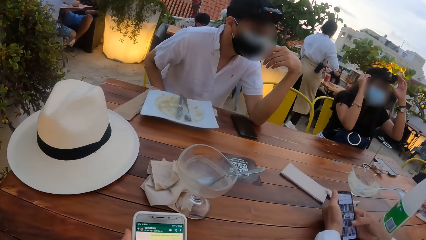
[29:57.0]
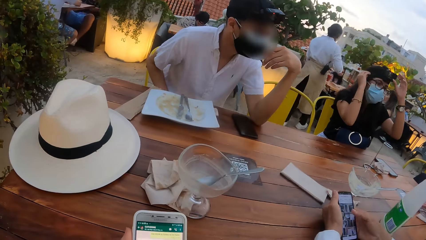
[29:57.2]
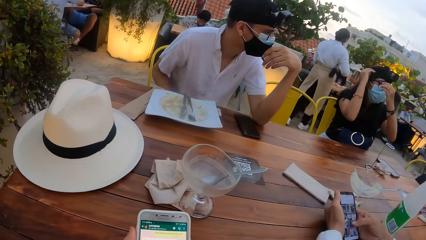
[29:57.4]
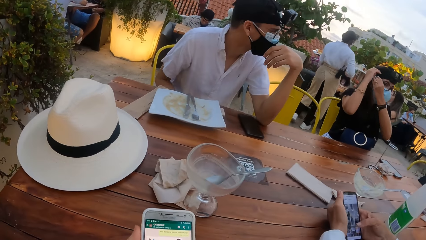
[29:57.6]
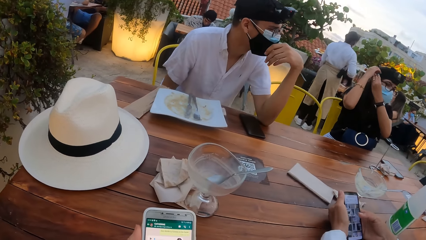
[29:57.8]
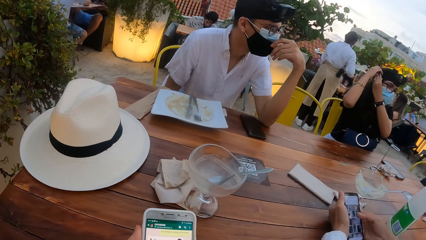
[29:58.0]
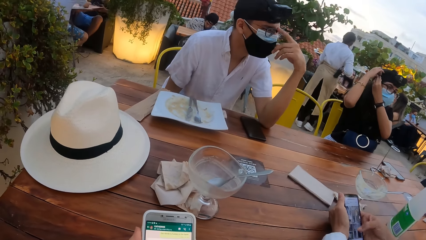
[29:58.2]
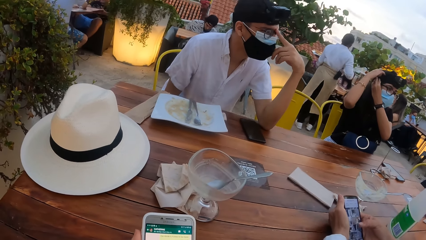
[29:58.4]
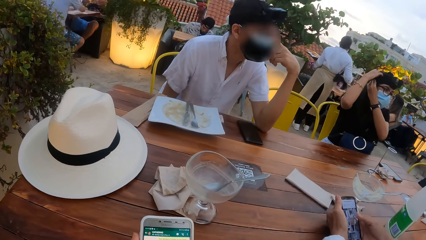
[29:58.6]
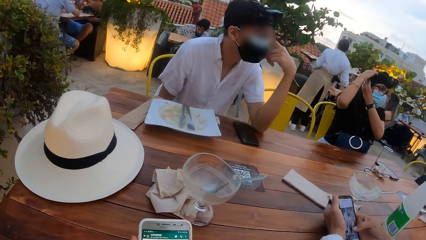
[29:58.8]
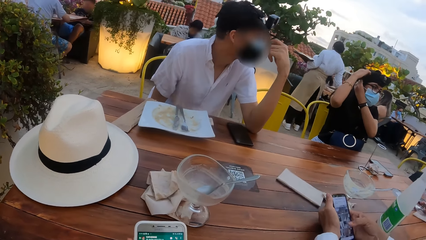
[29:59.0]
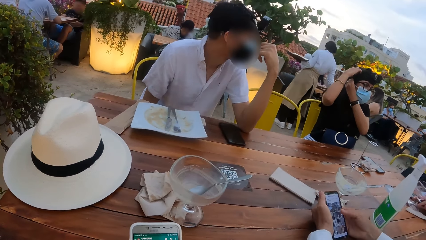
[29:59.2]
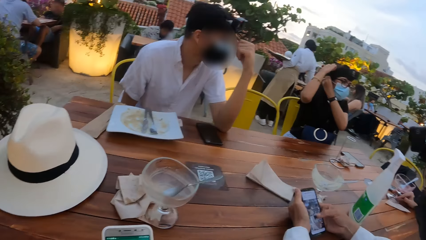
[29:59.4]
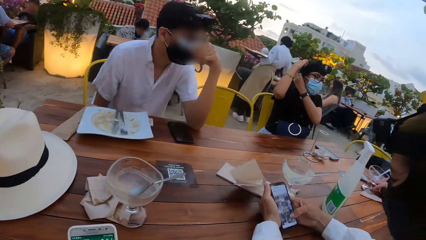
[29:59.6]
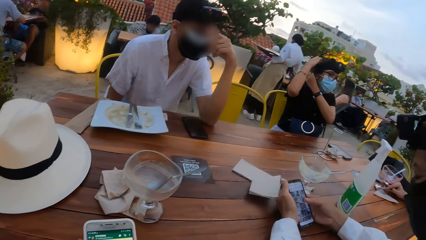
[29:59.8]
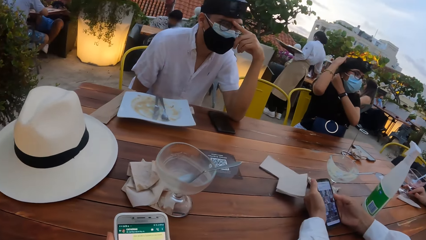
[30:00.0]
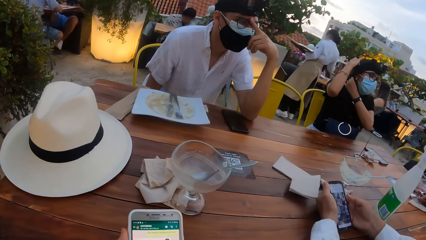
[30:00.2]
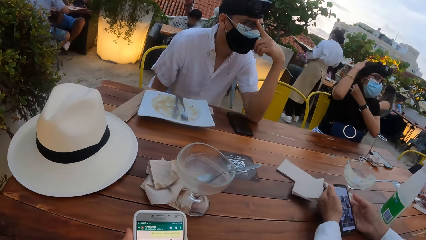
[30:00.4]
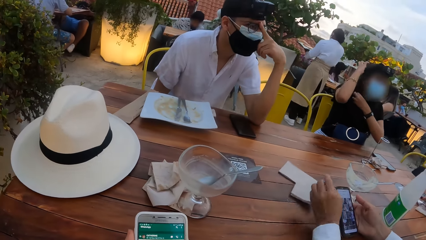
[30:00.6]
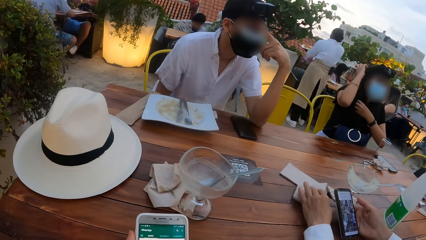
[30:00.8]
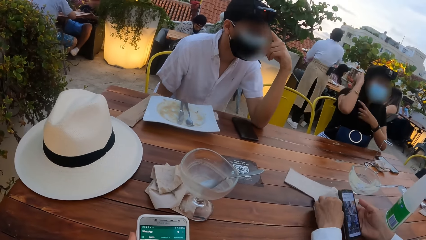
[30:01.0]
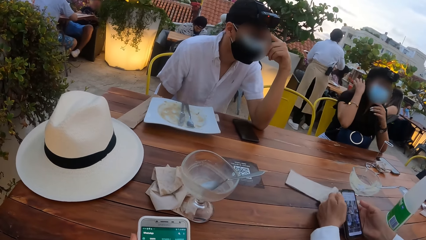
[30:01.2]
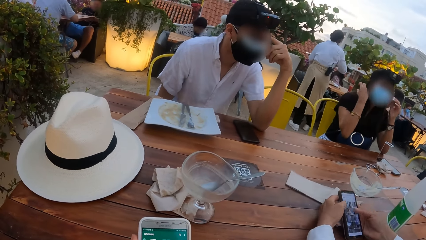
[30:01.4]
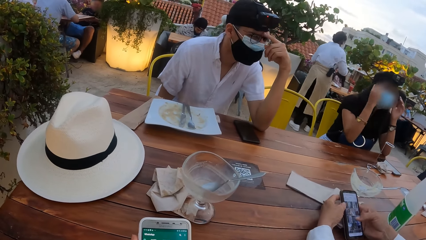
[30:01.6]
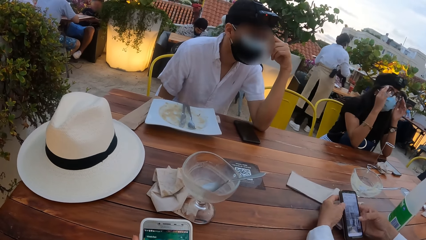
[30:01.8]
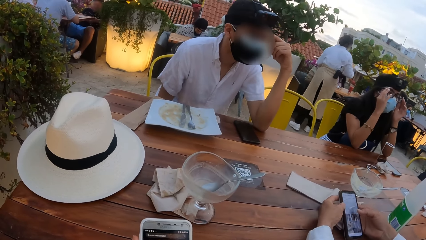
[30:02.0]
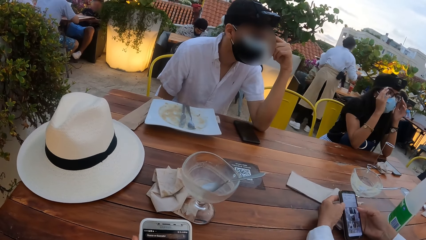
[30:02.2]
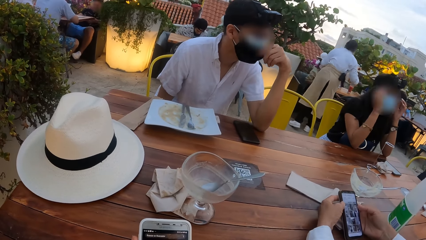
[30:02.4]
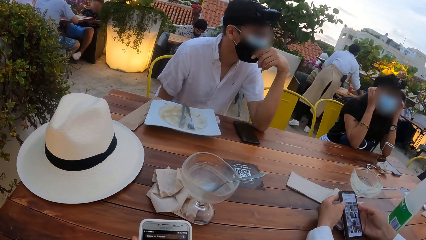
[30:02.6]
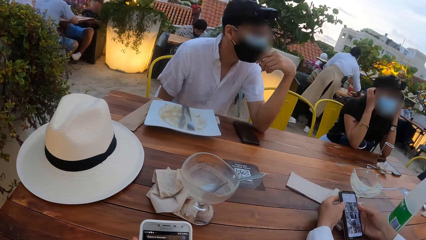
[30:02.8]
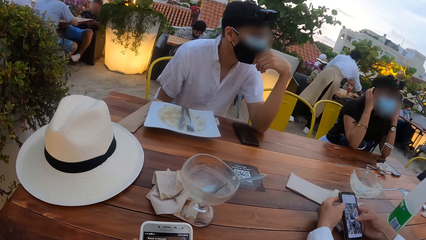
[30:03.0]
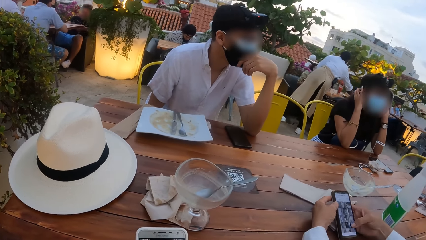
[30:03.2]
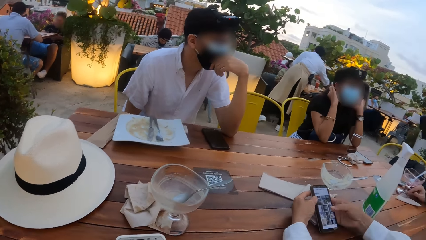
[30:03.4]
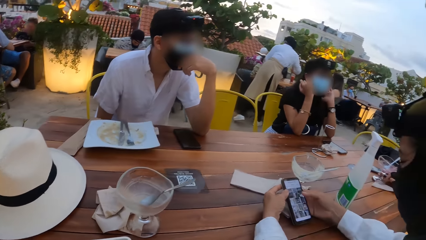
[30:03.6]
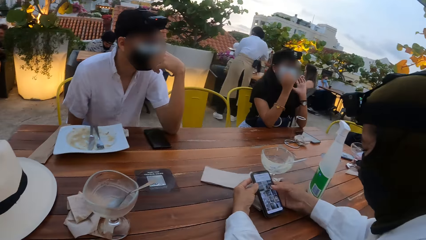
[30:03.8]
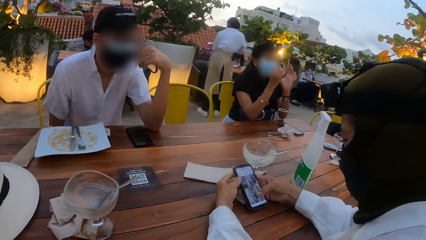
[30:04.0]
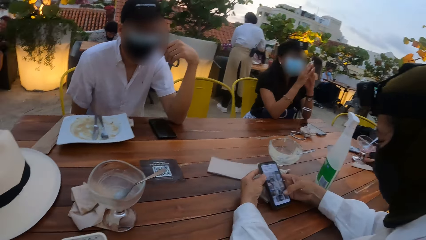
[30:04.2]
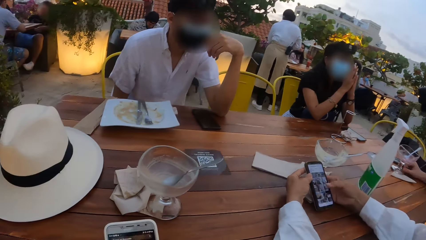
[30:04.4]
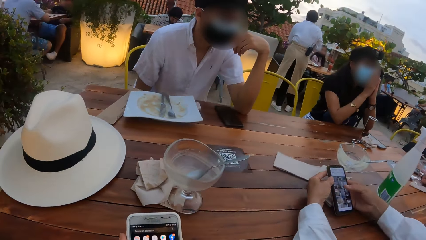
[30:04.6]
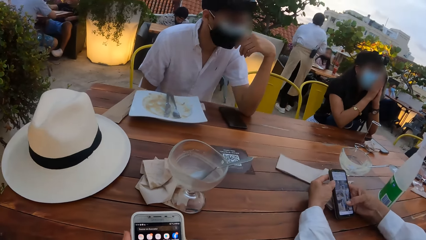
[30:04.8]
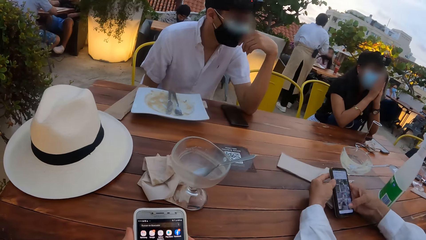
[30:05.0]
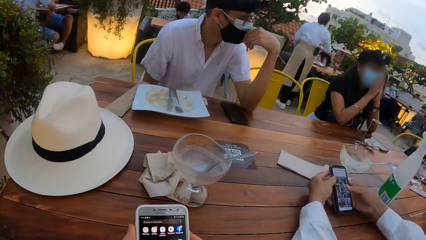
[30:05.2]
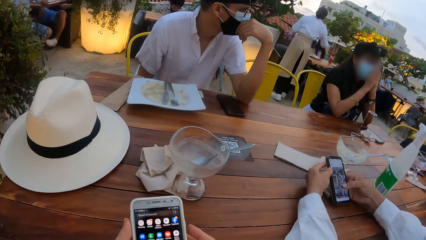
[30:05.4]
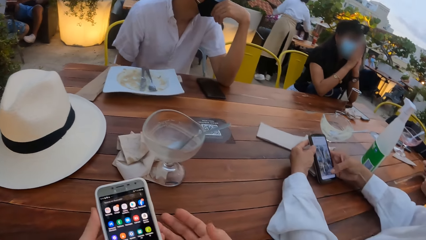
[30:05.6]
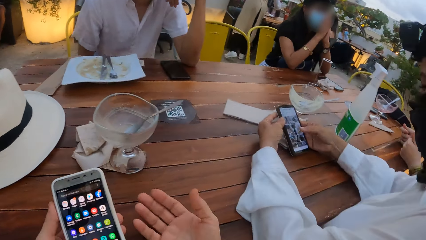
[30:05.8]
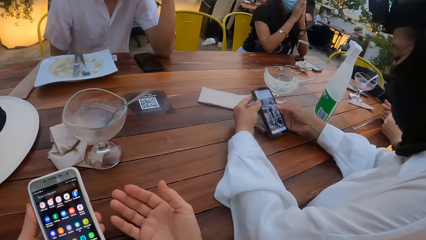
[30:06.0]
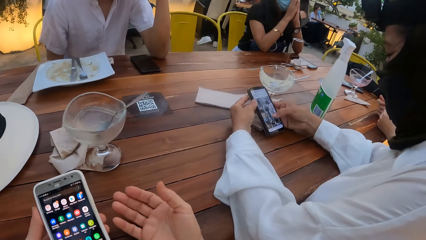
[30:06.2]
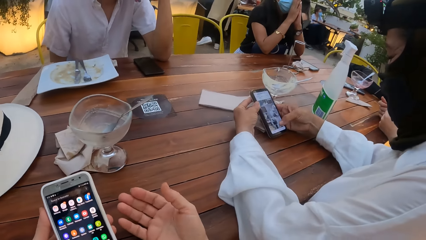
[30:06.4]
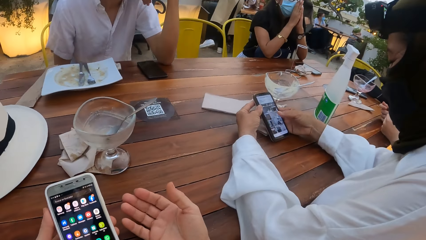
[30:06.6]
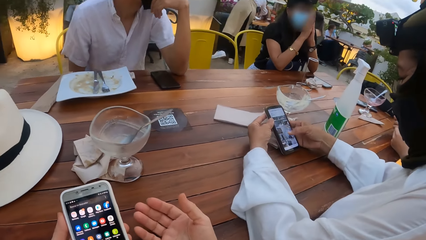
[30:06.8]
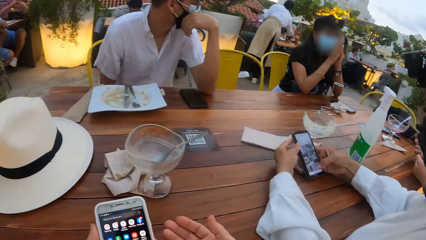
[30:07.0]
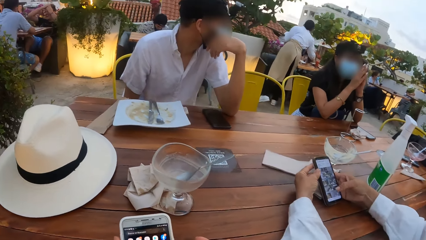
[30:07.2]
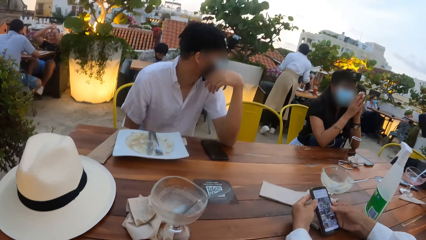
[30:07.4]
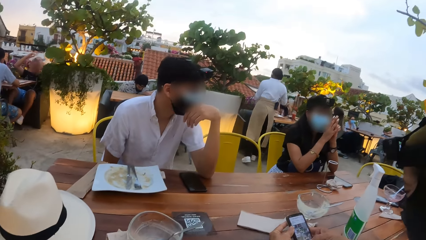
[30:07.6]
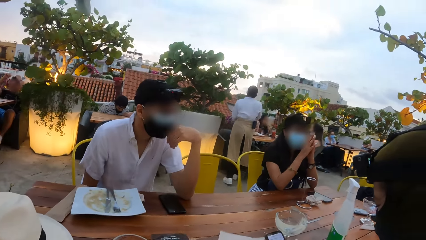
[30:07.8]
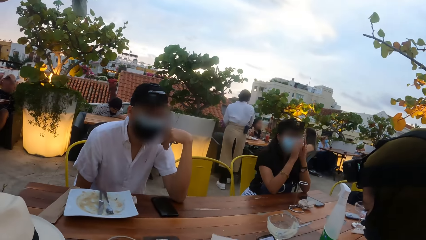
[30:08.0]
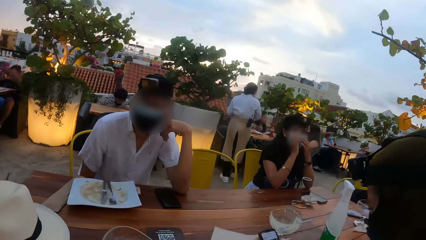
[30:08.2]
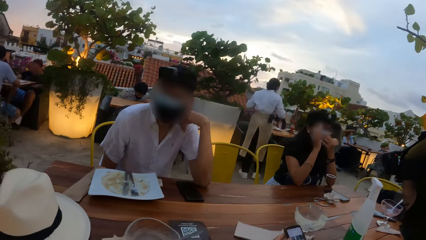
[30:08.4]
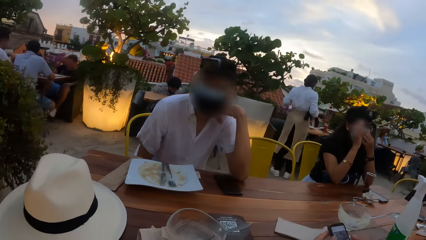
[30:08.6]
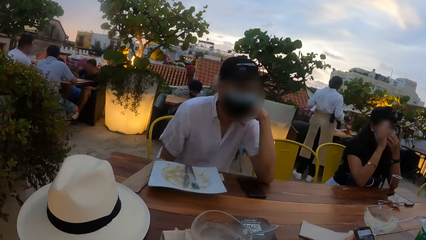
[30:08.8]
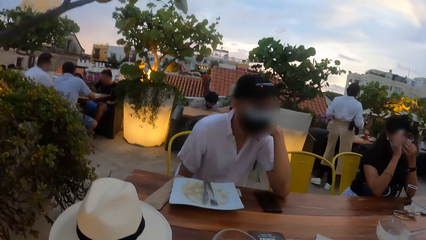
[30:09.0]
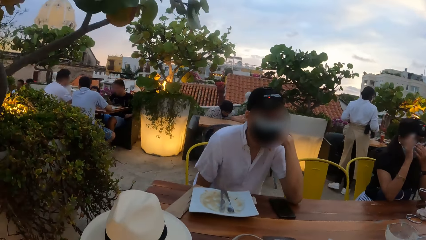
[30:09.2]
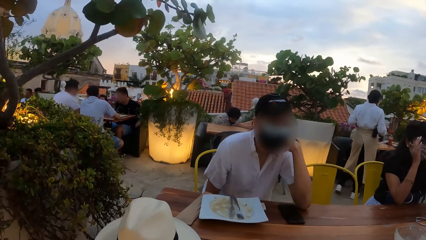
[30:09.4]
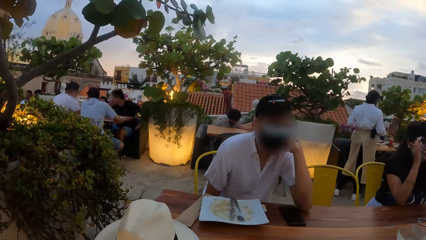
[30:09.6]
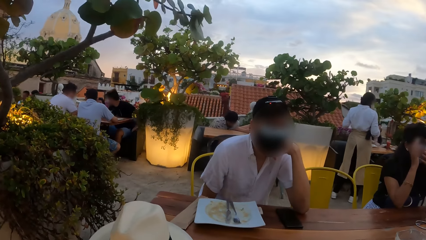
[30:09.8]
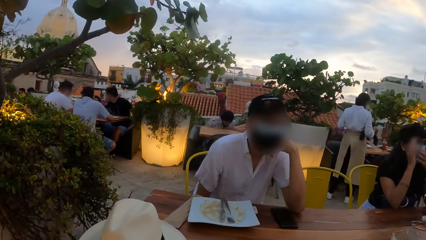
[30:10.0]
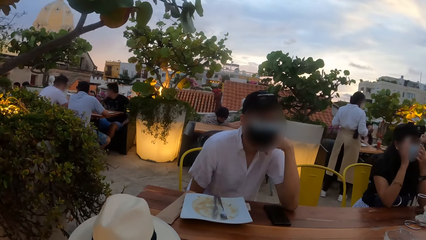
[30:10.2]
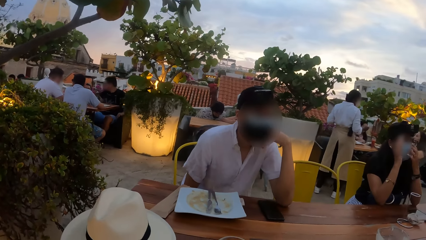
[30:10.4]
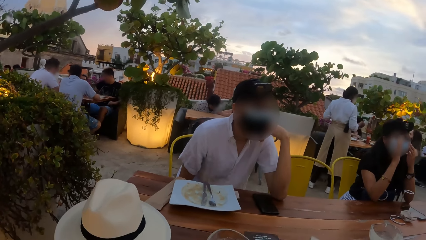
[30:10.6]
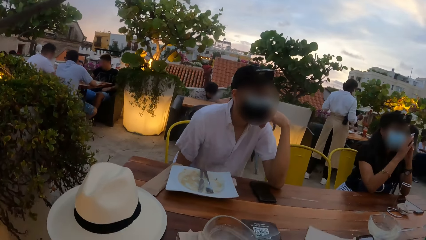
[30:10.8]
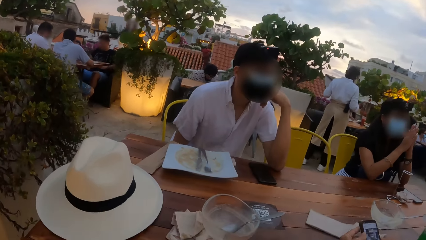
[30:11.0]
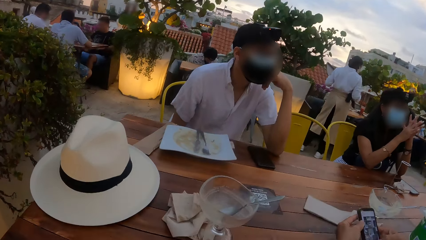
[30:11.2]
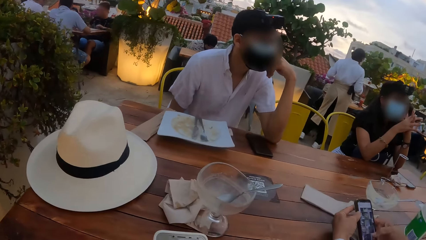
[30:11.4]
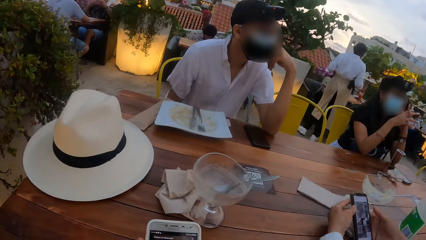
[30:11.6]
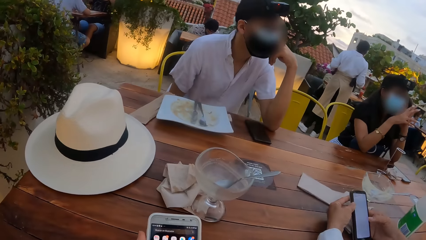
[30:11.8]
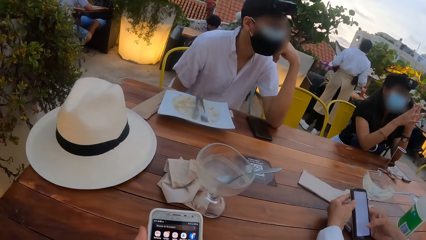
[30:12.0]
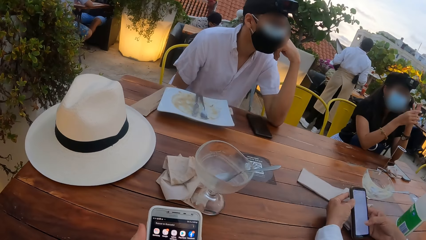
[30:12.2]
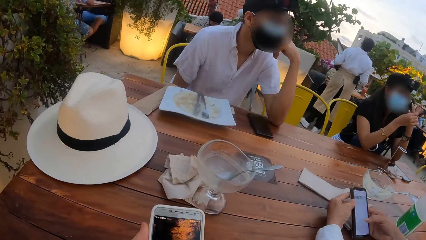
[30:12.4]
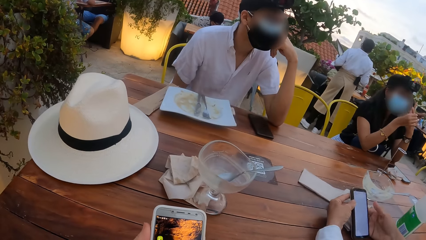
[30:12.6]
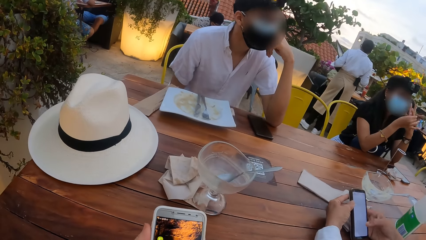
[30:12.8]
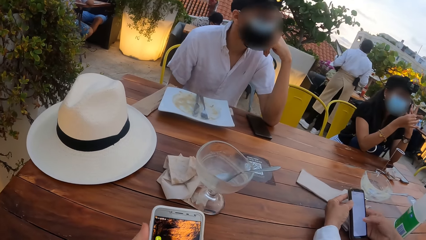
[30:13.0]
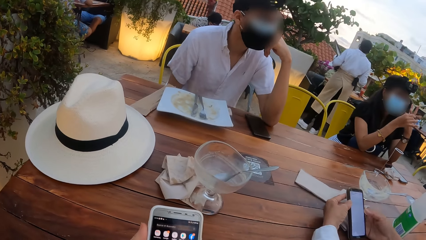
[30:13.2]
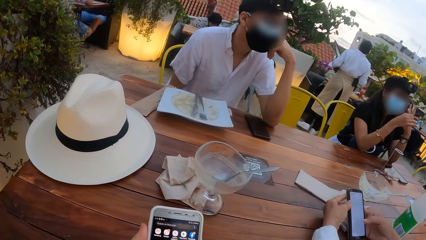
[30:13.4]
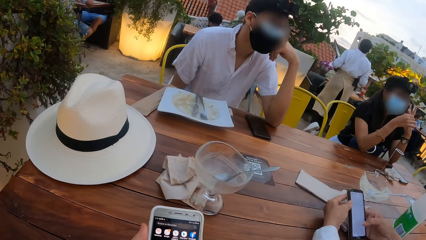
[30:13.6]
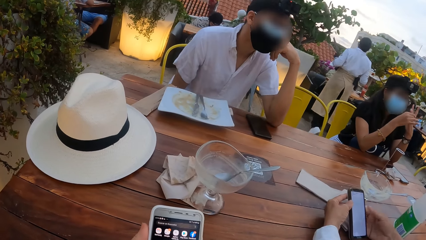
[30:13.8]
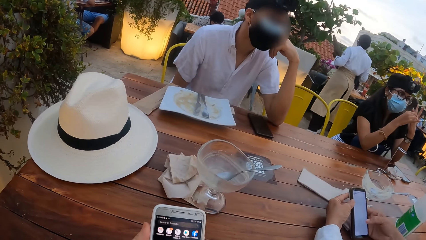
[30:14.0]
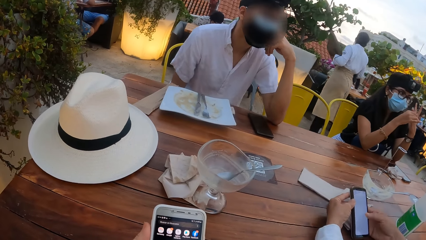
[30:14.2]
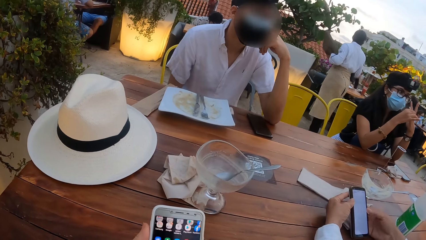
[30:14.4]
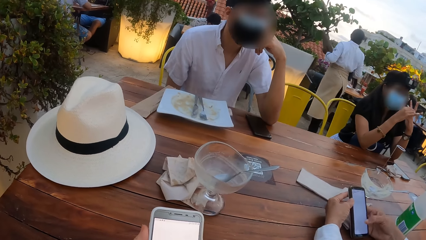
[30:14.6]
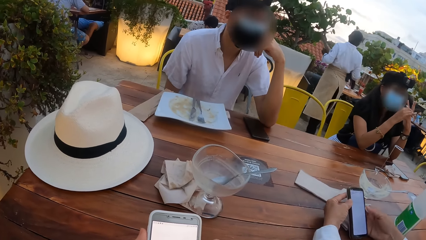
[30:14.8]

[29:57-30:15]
The camera wearer uses the phone. A person fixes the camera. Another person uses the phone. A woman adjusts a pair of glasses on her face with her hands. The camera wearer looks at the phone. They talk to a third person. The woman adjusts the nose mask on her face with her hands. A man presses the phone with his right hand. The camera wearer uses the phone.
